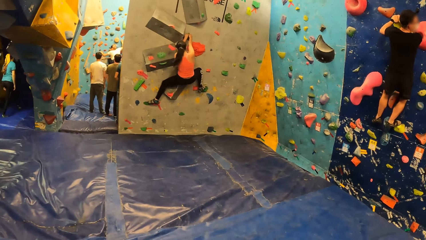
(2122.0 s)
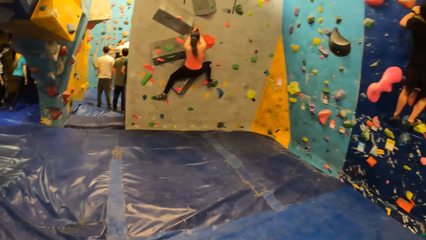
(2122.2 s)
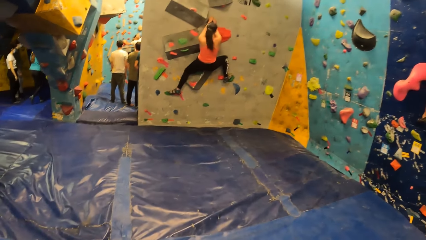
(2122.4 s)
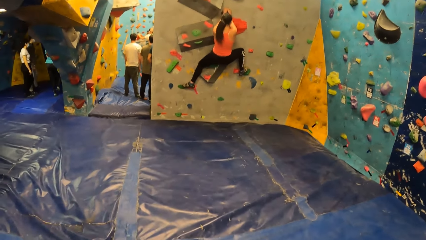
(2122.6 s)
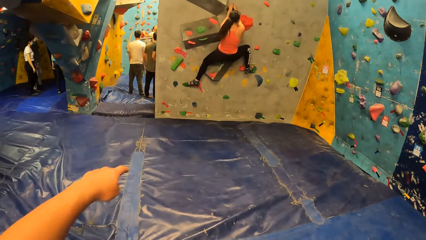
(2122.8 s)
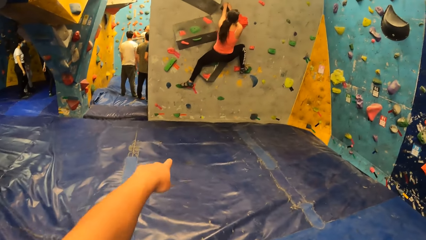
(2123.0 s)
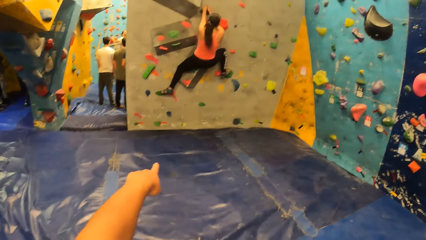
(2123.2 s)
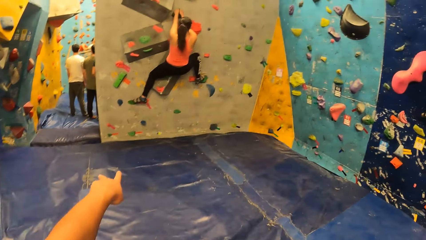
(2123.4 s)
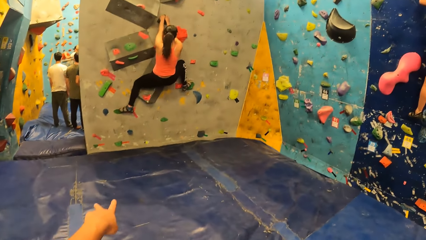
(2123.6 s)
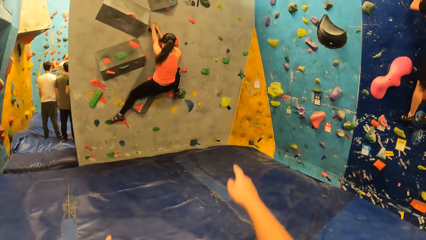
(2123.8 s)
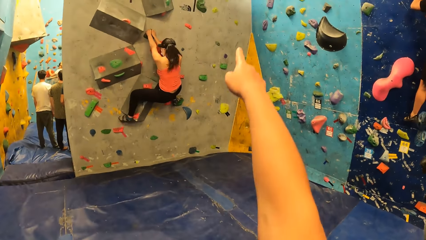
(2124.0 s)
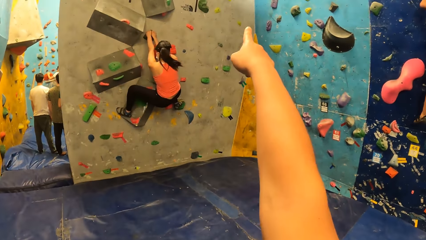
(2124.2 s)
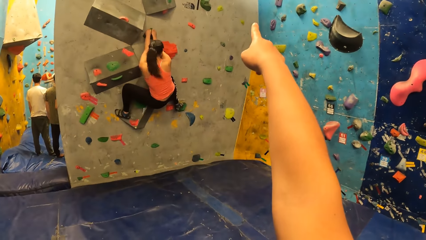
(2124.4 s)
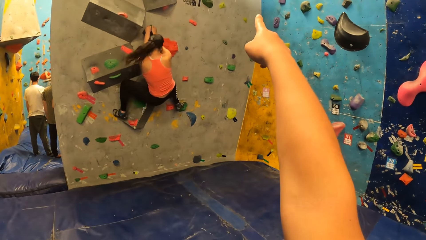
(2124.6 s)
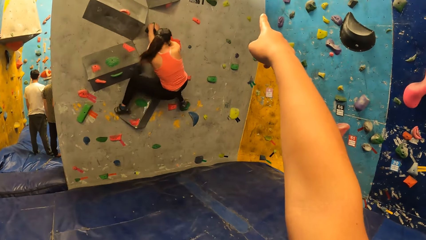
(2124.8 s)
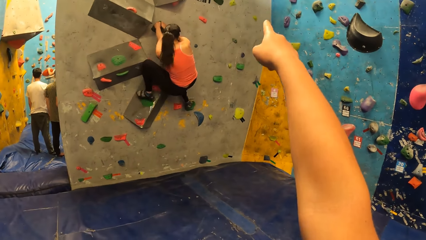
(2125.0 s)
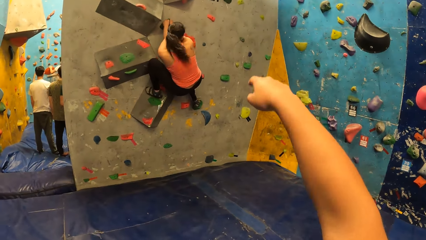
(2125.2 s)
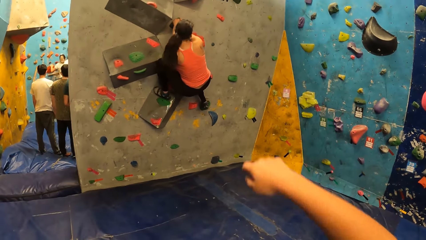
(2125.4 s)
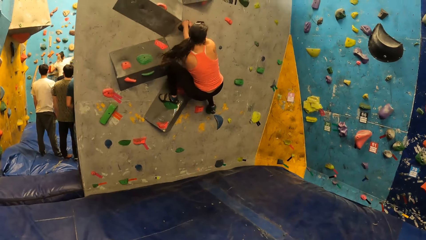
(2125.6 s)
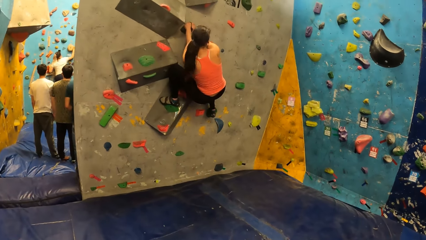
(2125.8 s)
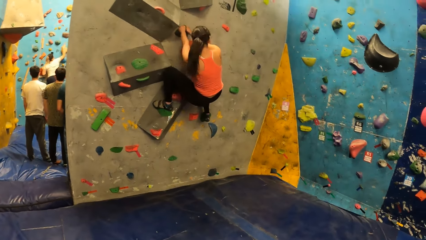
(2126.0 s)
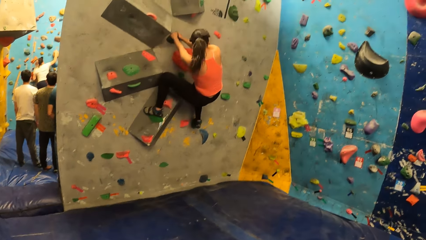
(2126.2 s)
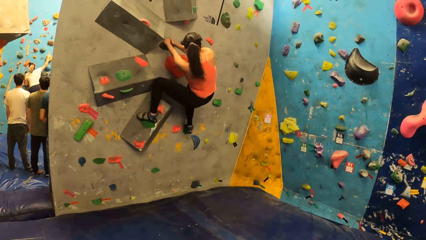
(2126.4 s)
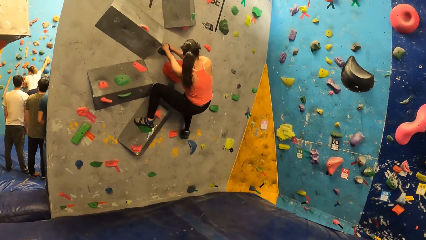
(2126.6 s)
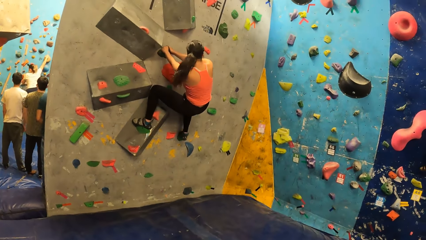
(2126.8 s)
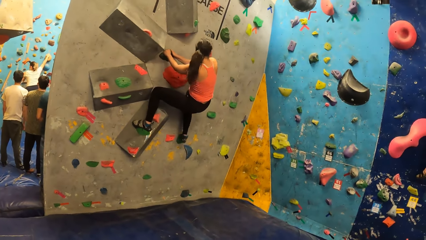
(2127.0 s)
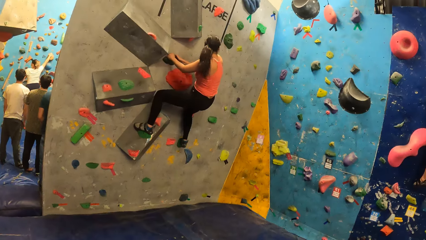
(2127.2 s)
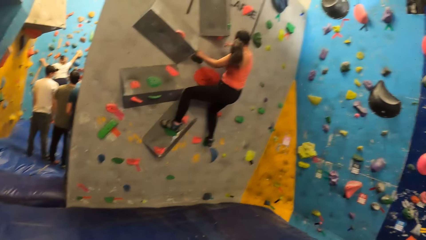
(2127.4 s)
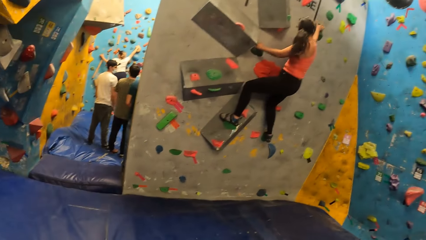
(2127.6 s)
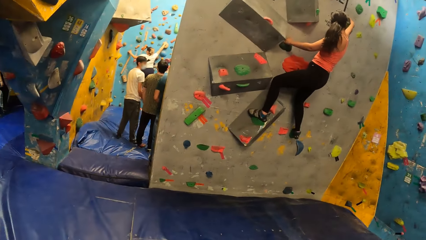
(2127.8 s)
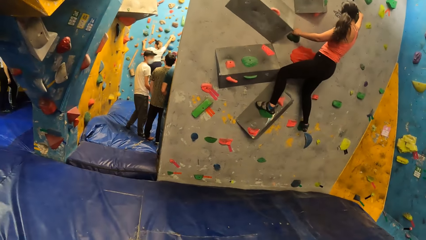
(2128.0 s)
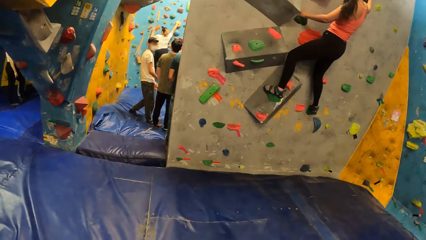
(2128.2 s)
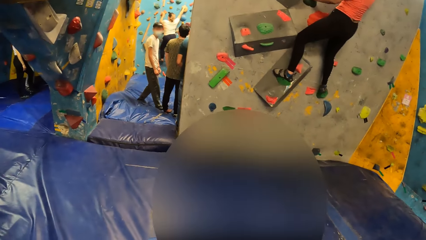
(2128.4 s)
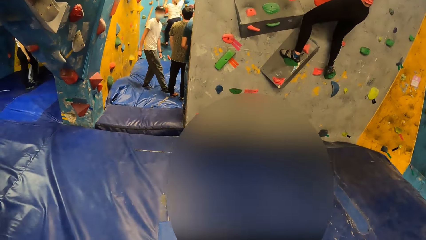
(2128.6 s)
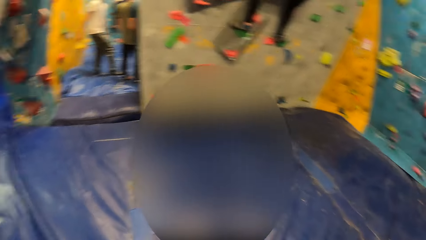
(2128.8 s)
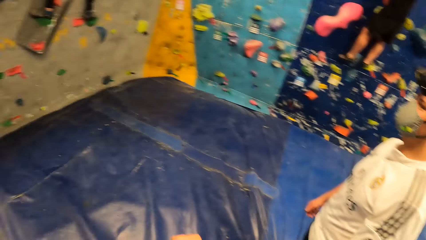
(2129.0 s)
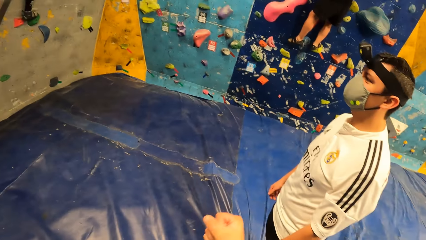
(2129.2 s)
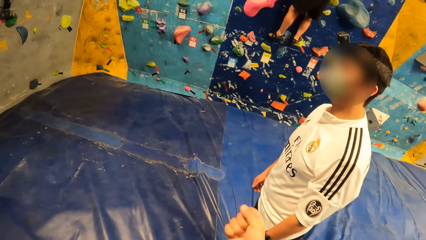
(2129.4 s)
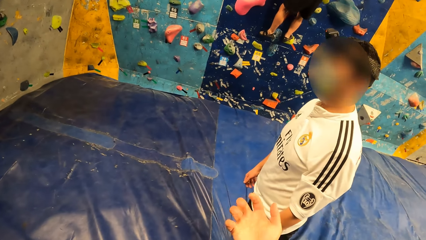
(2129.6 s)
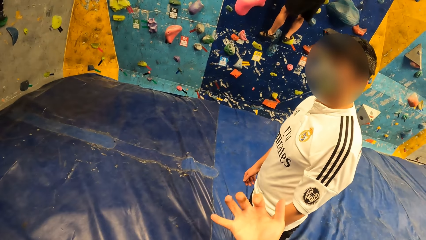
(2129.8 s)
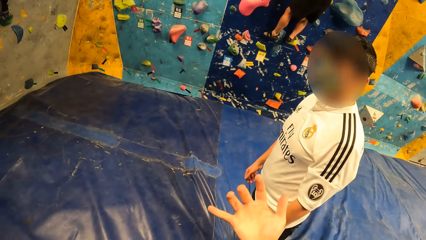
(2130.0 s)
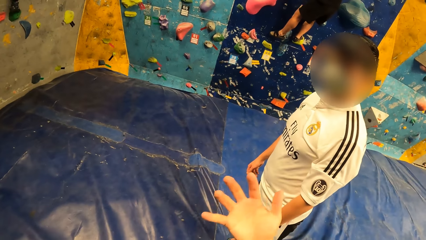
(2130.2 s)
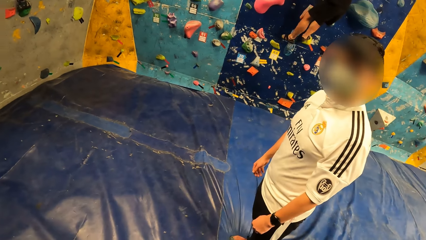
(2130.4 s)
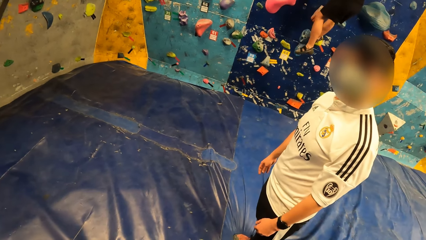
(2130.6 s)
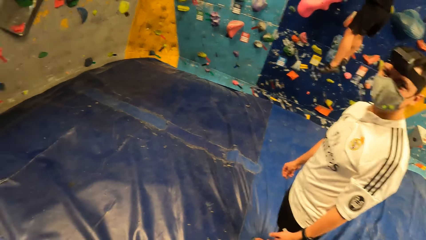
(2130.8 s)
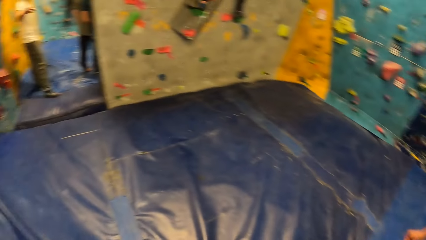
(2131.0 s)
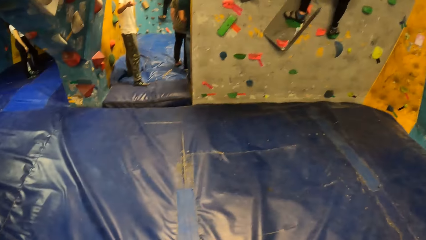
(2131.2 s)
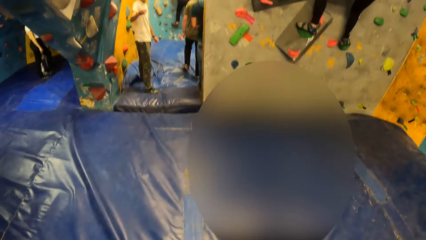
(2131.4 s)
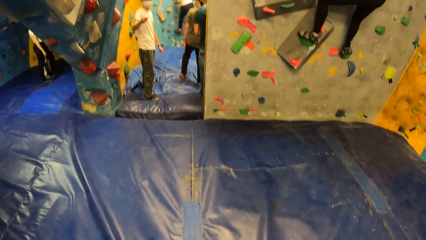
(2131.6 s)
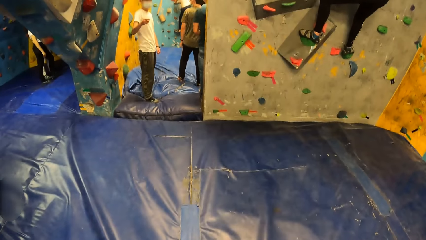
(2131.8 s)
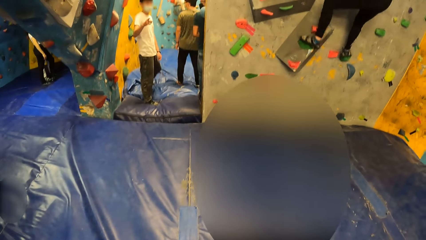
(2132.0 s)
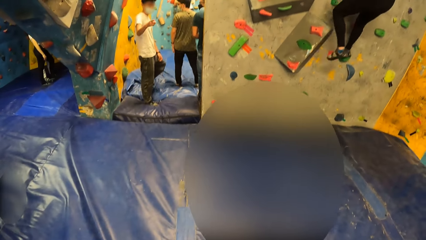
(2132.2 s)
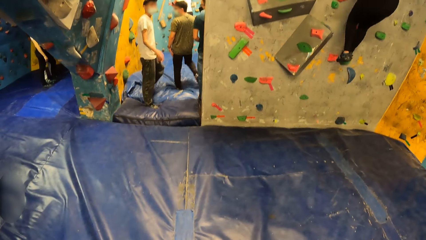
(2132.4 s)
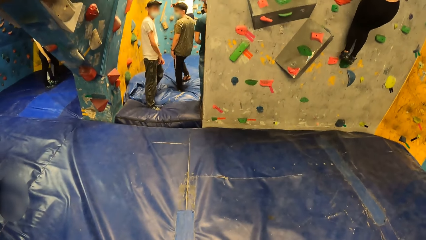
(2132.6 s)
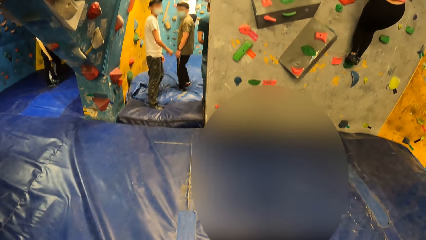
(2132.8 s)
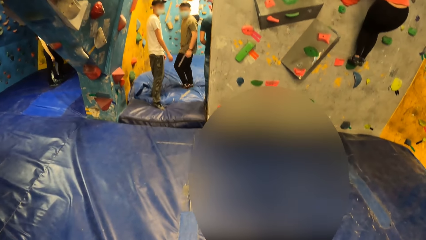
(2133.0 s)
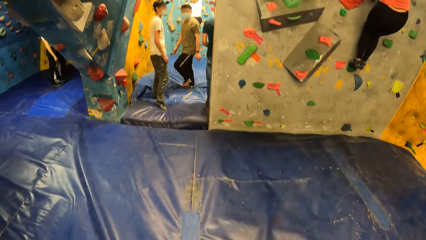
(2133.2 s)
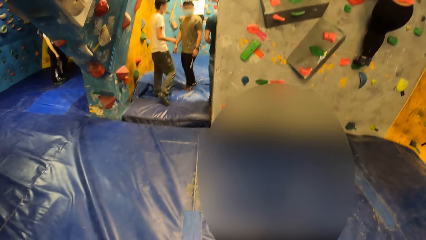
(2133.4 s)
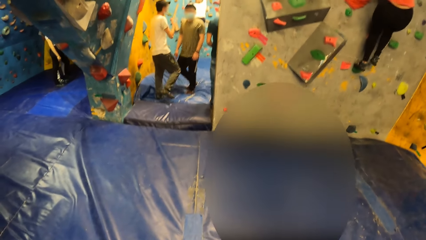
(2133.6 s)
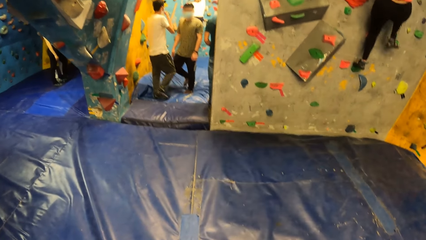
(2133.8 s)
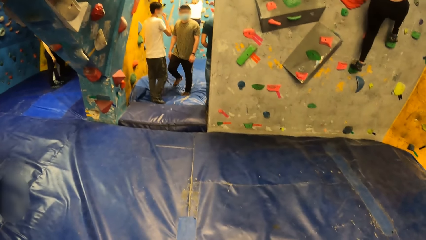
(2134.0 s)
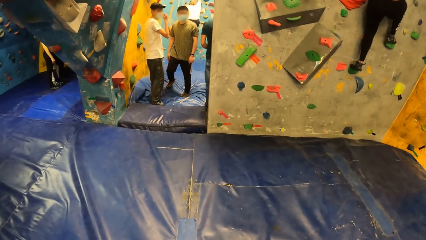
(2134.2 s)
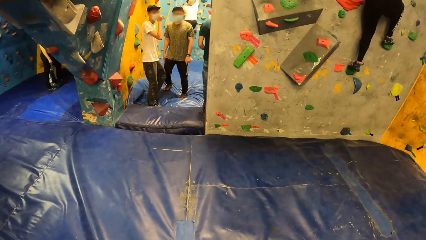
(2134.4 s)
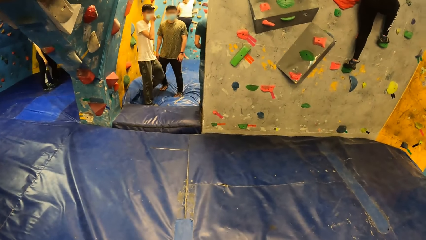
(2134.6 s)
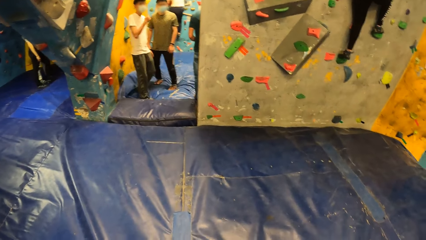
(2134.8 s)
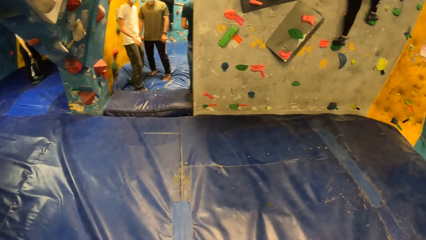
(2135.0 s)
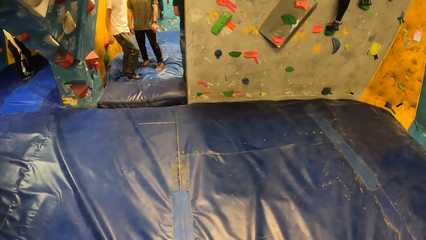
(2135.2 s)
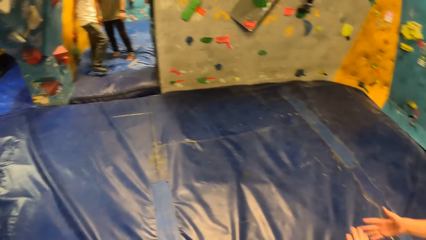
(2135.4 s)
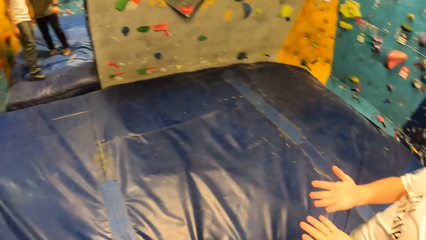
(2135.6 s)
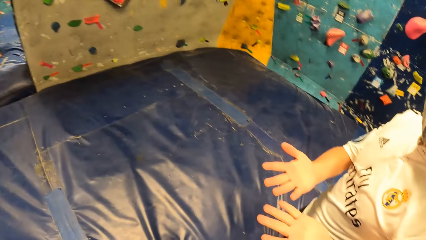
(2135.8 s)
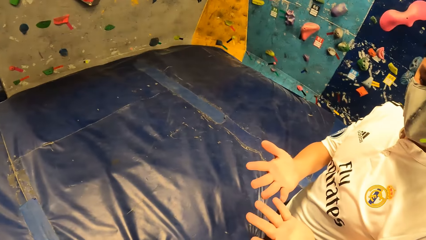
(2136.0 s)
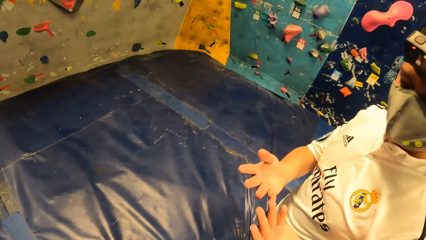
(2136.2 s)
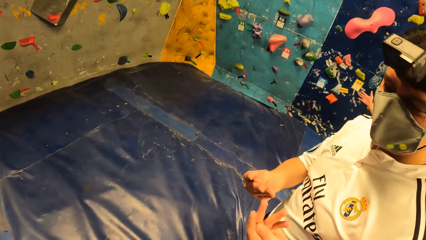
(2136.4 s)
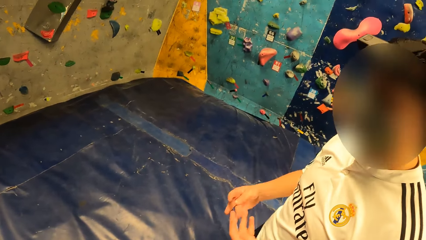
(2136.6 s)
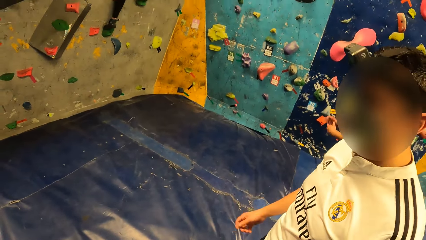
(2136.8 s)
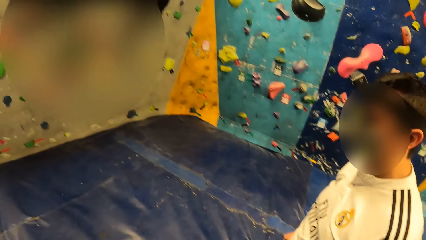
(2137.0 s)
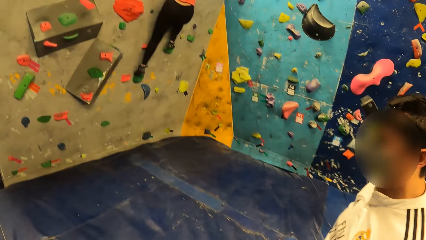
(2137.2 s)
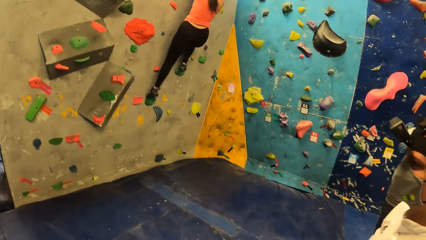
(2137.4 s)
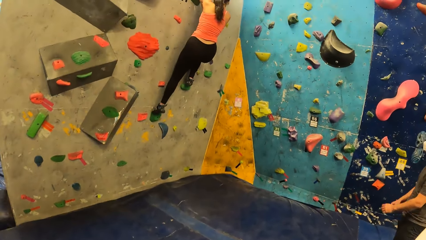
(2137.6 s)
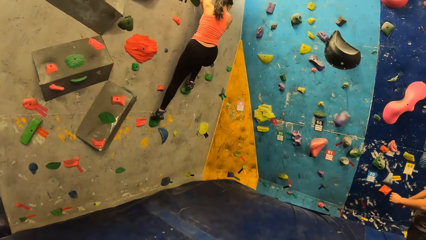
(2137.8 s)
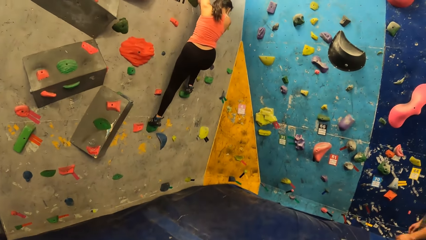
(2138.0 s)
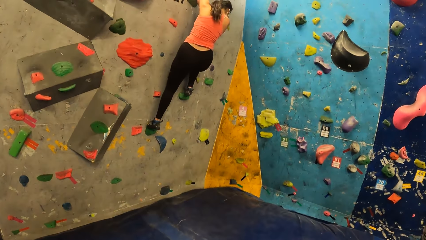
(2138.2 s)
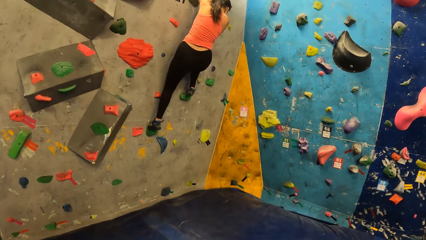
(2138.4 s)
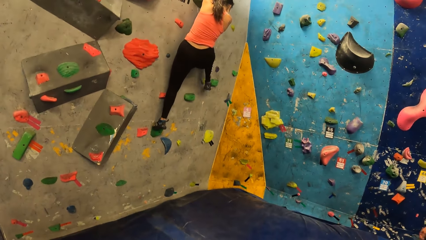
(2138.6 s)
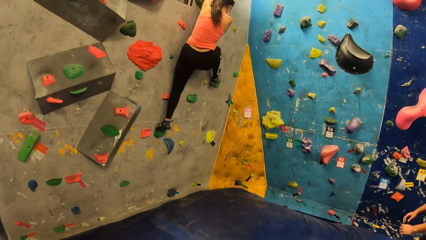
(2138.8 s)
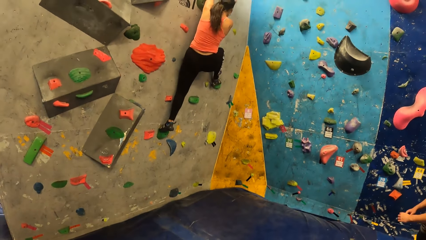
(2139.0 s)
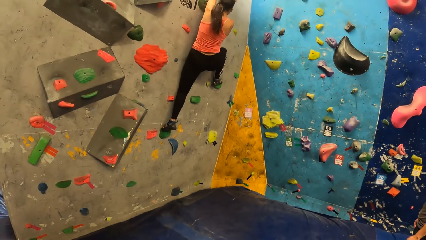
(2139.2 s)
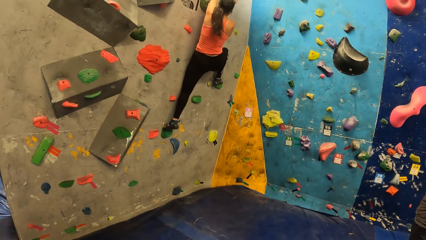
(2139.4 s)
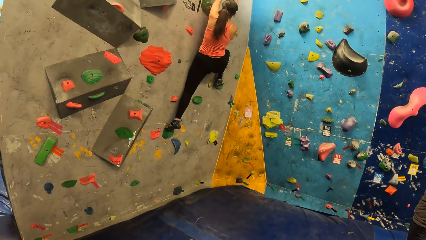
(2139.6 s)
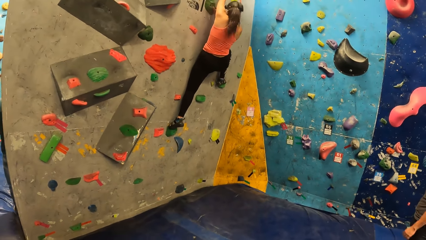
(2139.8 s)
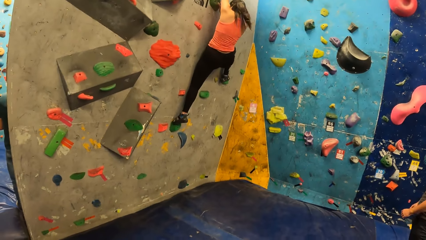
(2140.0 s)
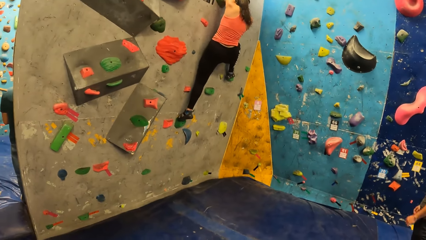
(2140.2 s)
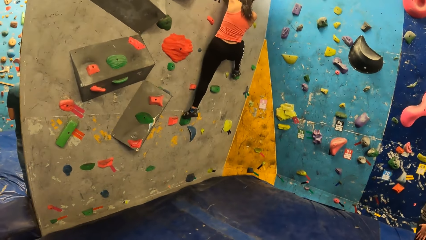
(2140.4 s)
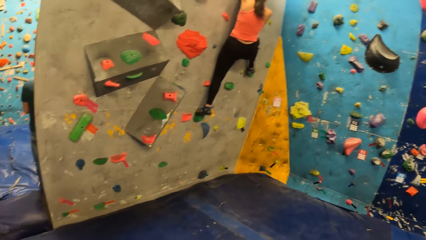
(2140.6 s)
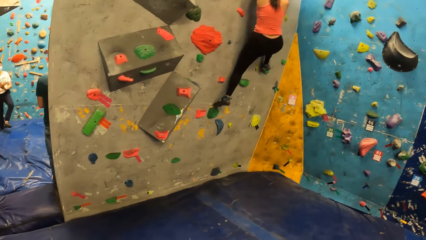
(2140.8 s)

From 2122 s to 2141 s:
The camera wearer walks in the room, points on the wall and looks around the room. They converse with a man. Another man gestures with his right hand. The camera wearer walks in the room. The other man nods his head and adjusts his nose mask with his right hand. The camera wearer looks around the room. A third man gestures with both hands. The camera wearer converses with the first man.
